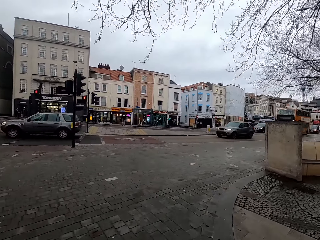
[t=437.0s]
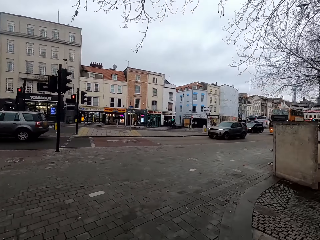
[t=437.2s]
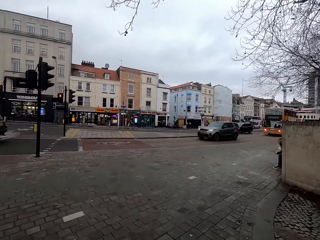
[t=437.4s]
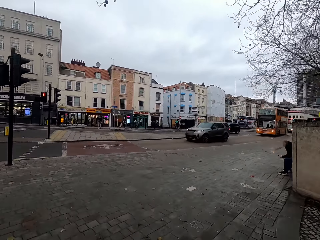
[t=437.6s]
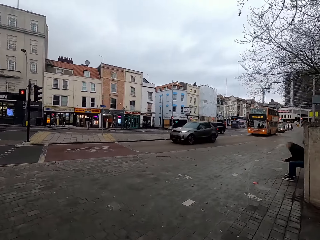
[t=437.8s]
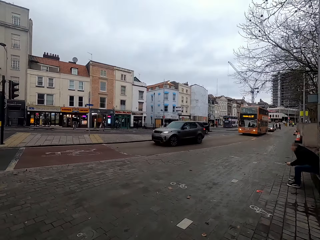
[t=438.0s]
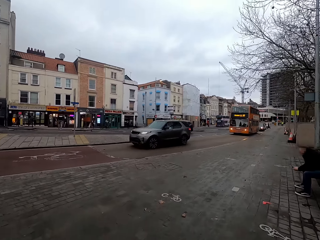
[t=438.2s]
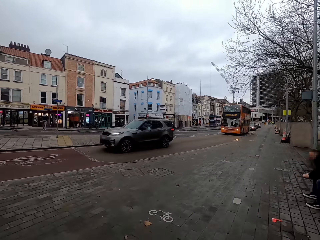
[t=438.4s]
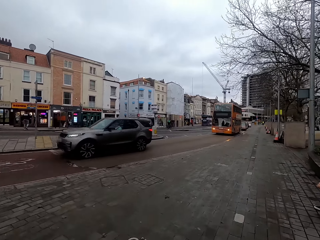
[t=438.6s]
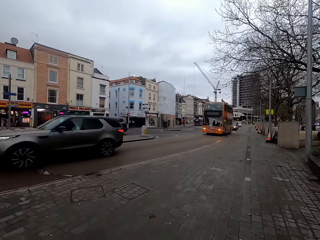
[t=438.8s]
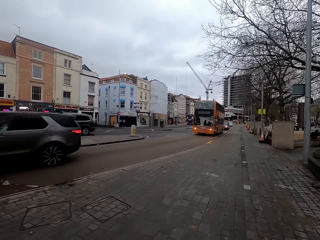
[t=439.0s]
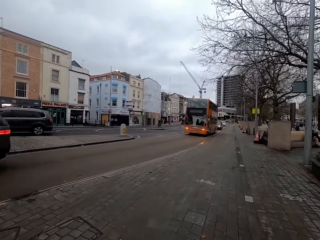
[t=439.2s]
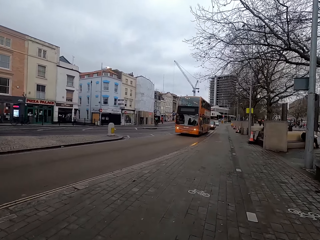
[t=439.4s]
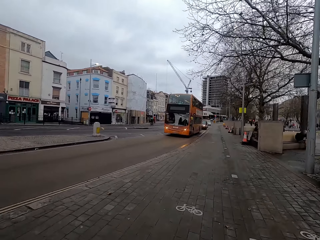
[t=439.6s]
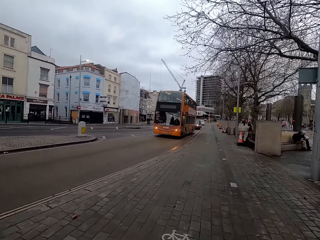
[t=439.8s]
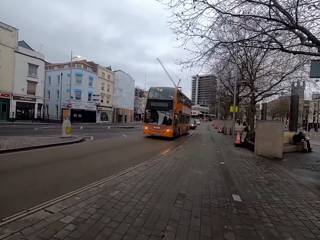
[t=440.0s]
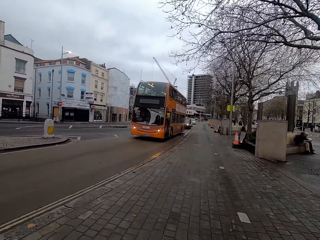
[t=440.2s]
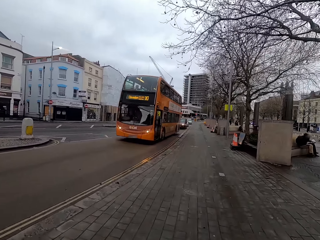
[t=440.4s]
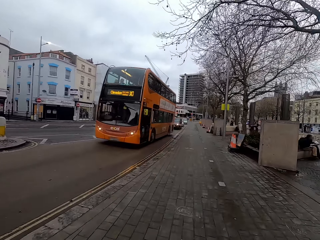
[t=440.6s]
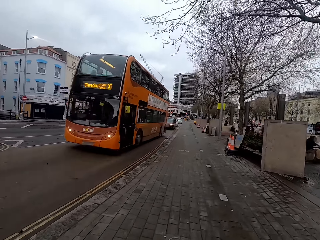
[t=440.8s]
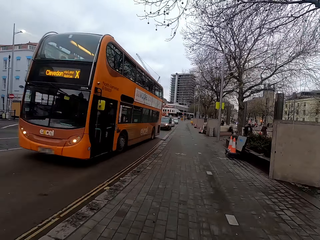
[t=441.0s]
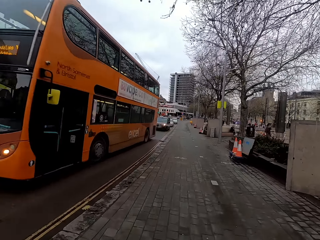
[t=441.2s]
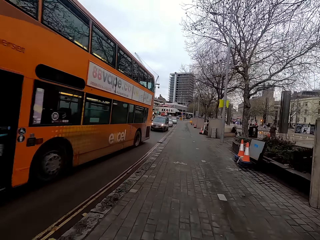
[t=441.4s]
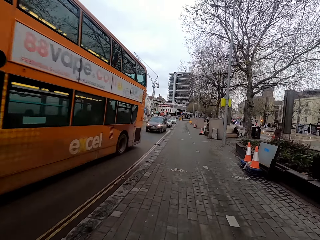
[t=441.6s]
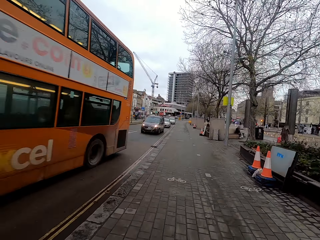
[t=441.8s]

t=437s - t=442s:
The camera wearer joins the main road footpath.

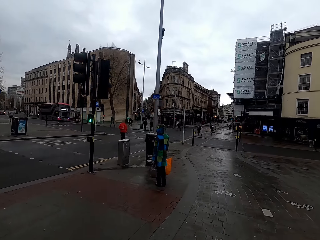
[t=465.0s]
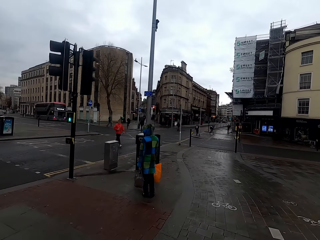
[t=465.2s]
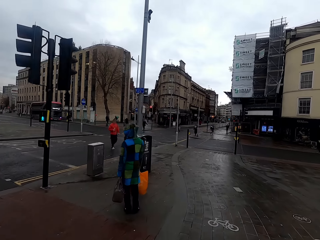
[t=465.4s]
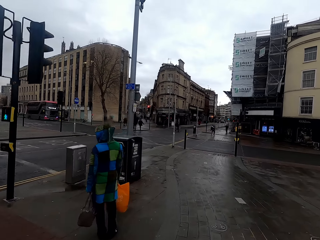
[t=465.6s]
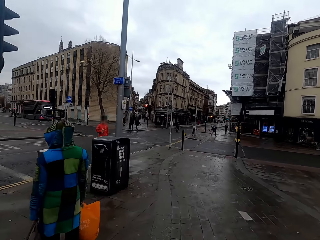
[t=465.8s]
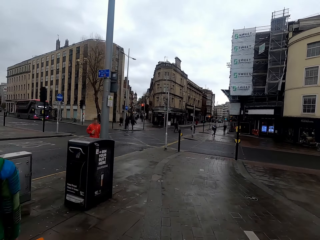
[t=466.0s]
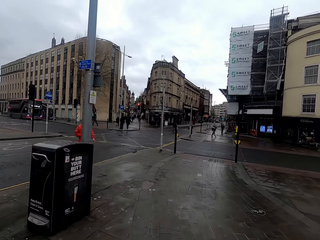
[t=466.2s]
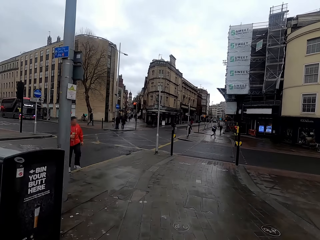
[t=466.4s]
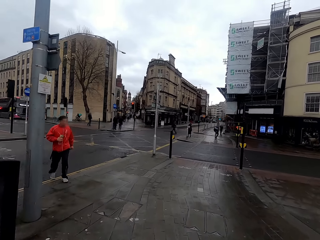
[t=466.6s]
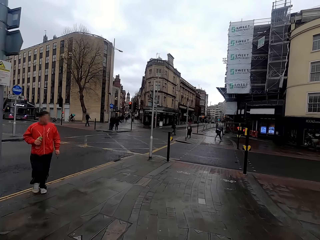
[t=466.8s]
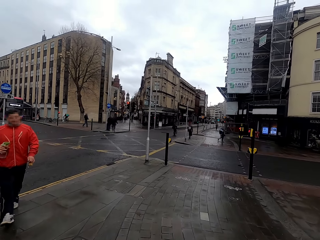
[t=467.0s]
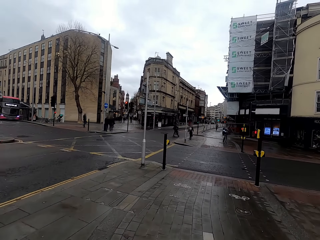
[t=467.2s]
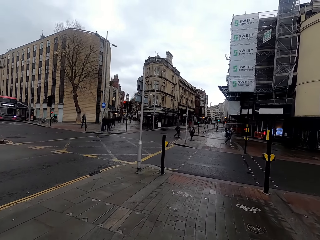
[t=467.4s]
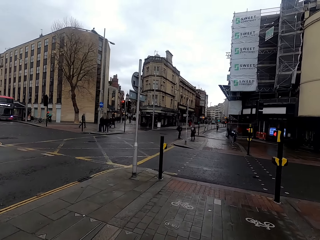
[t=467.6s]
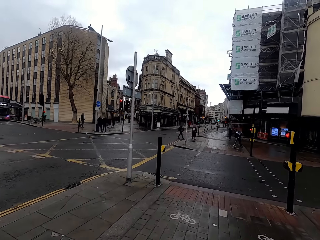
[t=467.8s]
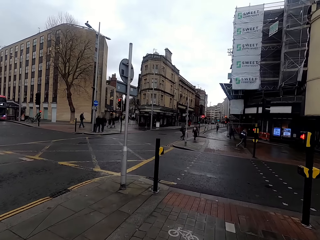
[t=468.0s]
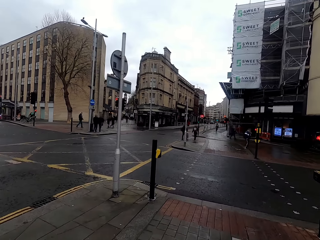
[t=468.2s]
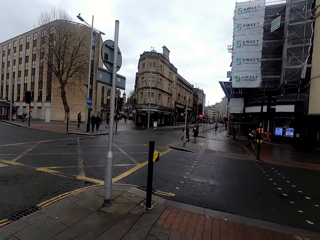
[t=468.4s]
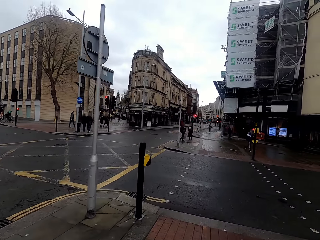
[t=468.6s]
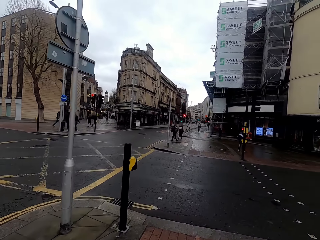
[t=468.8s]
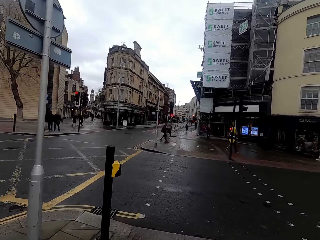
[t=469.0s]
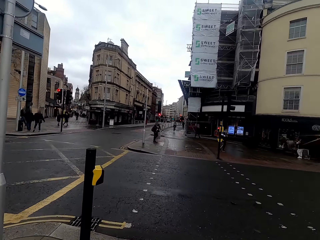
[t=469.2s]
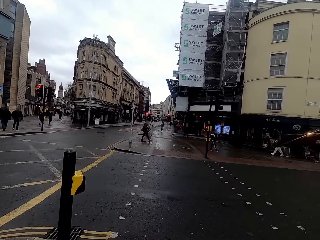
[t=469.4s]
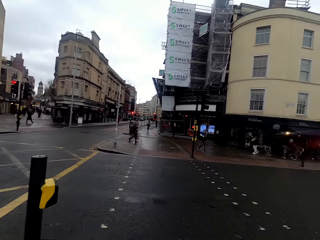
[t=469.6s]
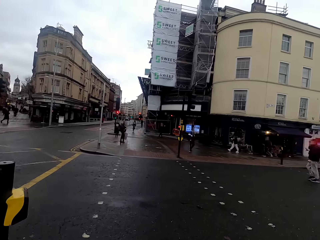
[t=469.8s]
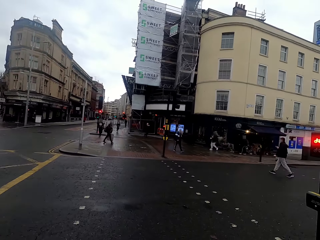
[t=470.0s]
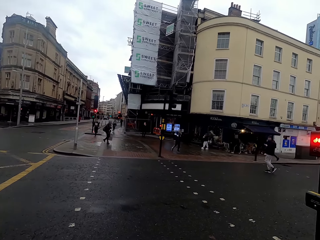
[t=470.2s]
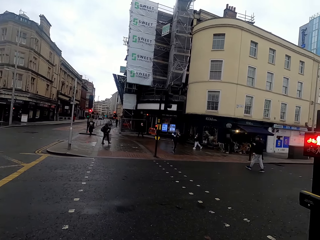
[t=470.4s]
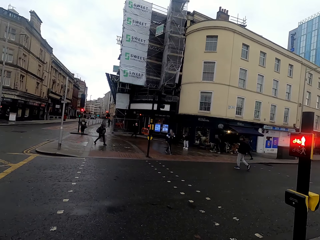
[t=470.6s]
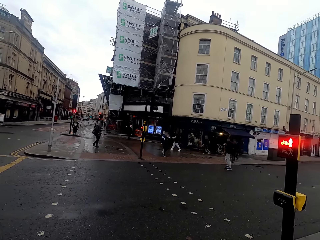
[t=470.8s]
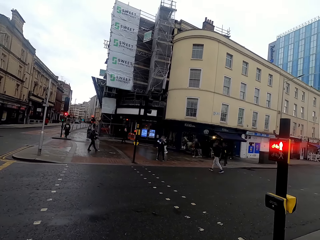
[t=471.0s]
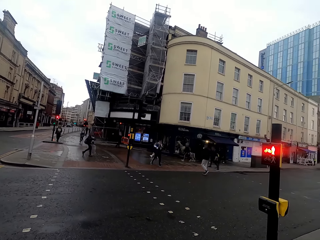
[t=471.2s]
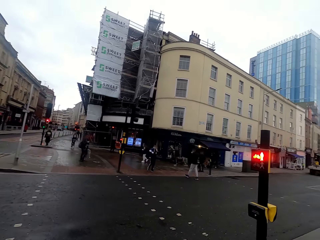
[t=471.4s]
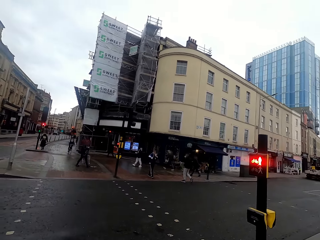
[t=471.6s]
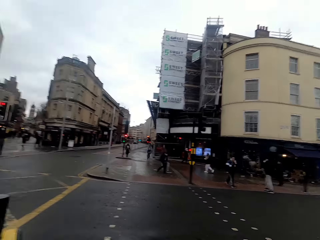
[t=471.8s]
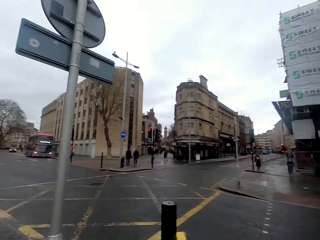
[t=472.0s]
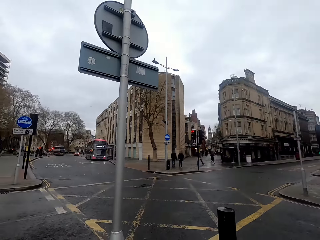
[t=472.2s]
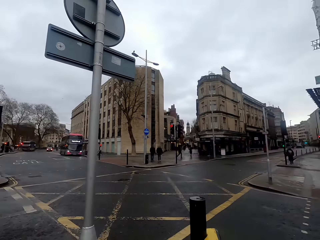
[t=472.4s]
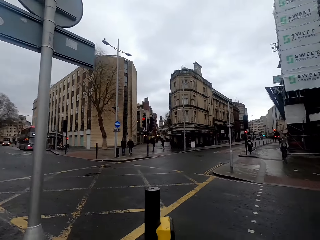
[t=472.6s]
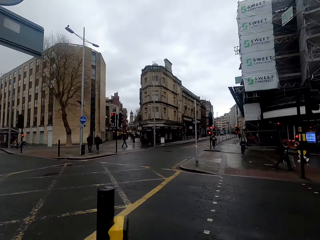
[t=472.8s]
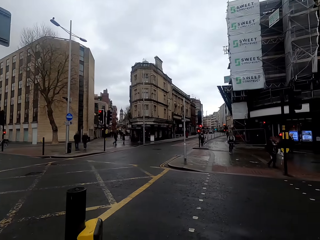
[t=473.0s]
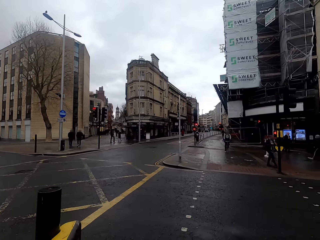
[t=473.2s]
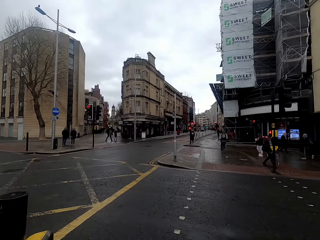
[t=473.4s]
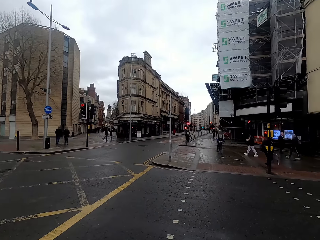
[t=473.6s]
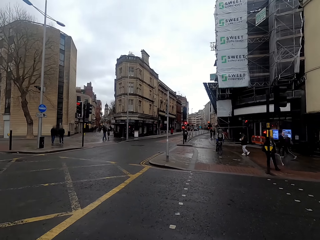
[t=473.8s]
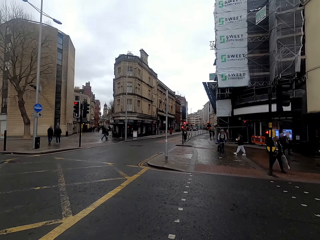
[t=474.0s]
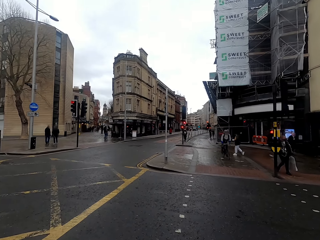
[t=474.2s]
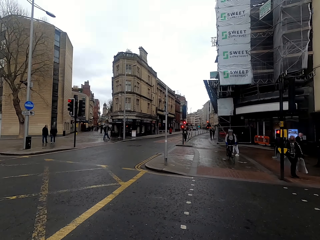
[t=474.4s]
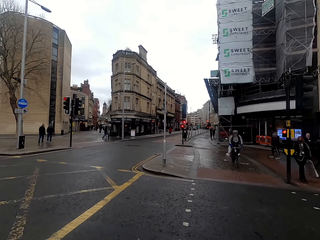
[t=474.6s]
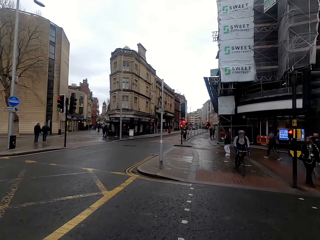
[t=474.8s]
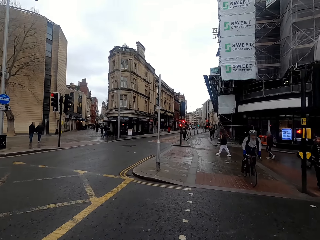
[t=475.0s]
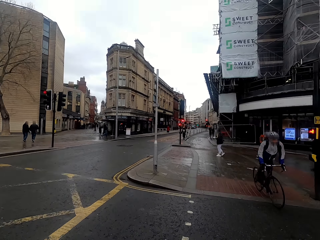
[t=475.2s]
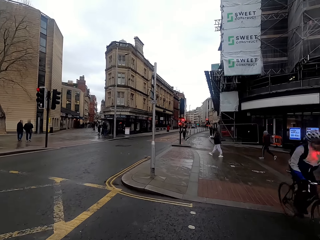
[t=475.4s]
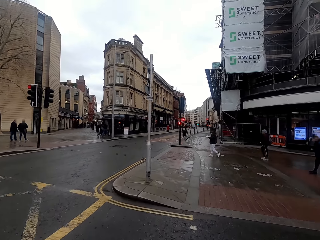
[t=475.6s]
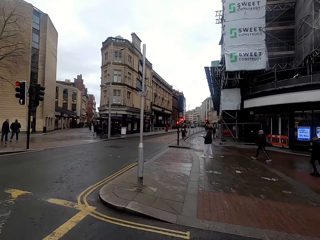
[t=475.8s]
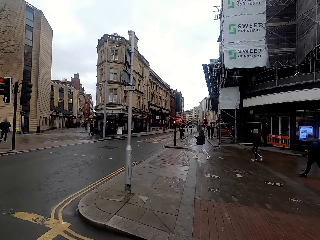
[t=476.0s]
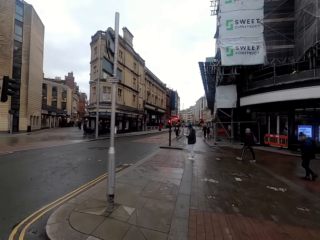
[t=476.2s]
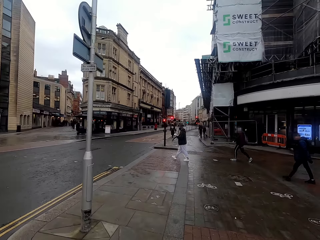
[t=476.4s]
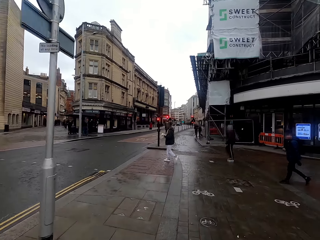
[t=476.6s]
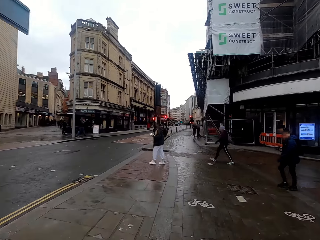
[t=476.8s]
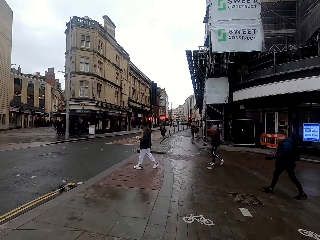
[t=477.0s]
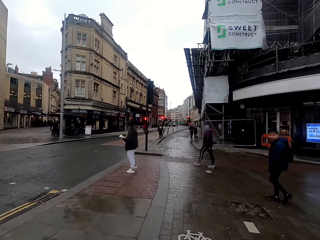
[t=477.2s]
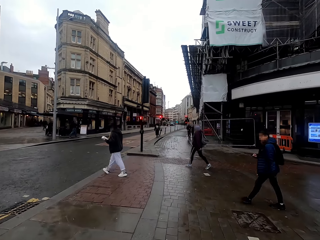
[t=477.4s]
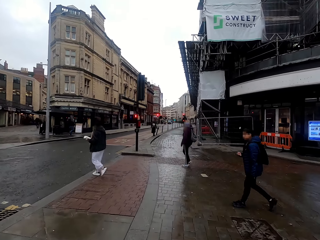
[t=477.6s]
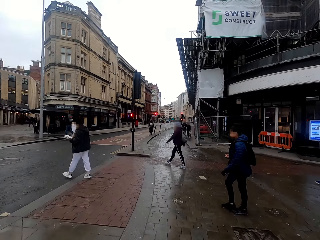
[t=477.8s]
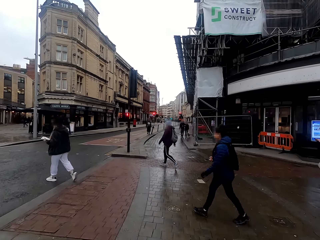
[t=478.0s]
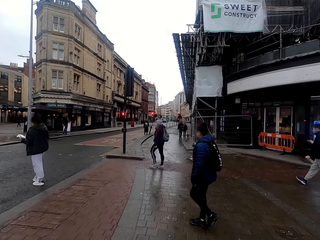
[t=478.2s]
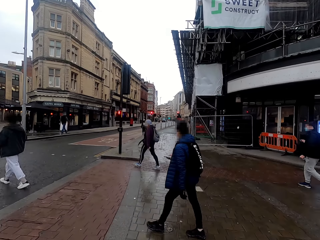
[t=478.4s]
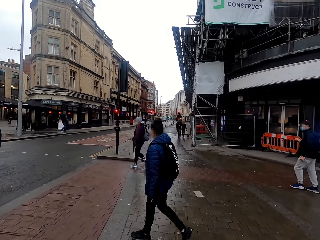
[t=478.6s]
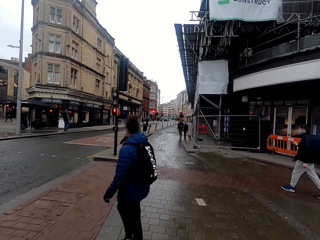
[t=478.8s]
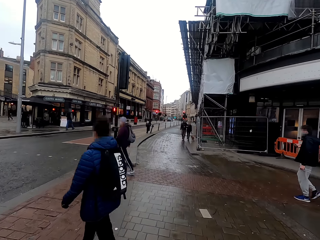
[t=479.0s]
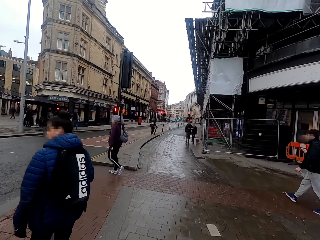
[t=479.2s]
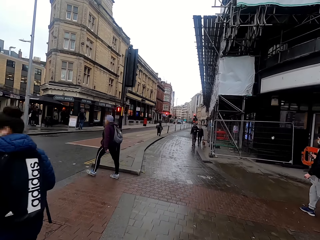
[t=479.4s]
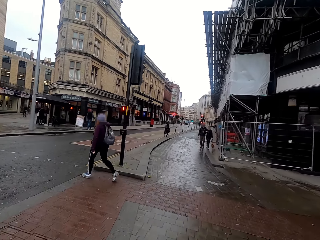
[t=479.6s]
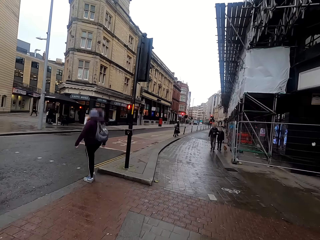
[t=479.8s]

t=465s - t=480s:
The camera wearer cycles past a man along the road. He slows down when approaching a traffic signal, pauses at a junction, and looks to his right and left for traffic. He crosses the road to the other side of the footpath. He cycles along the road.

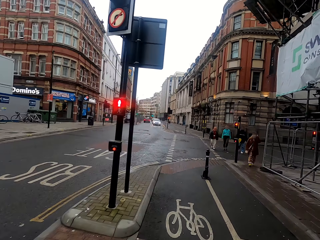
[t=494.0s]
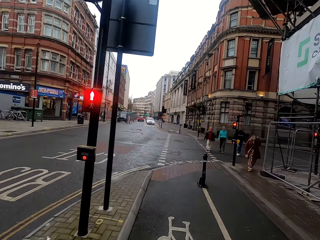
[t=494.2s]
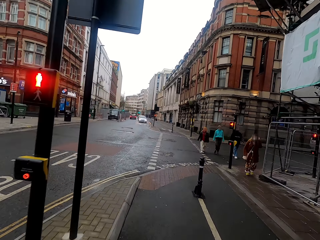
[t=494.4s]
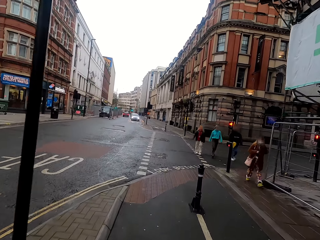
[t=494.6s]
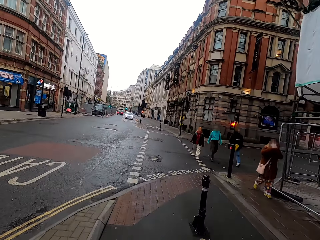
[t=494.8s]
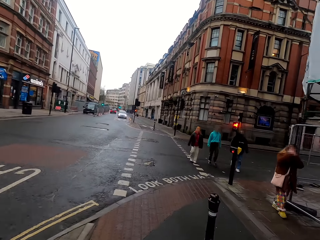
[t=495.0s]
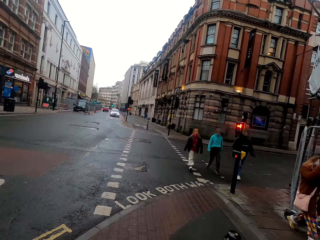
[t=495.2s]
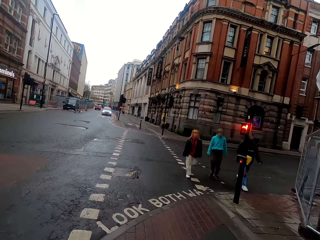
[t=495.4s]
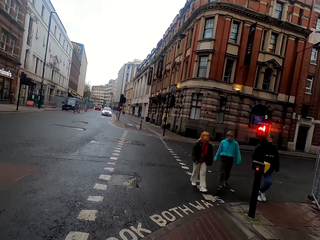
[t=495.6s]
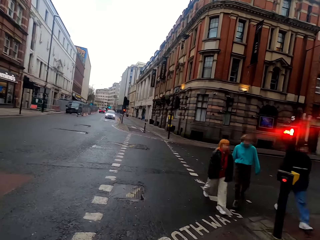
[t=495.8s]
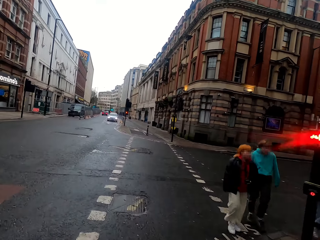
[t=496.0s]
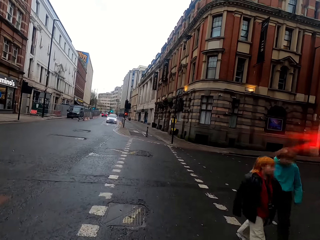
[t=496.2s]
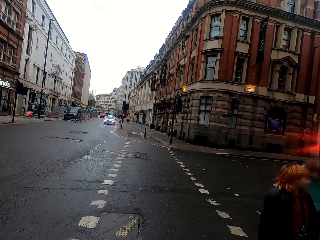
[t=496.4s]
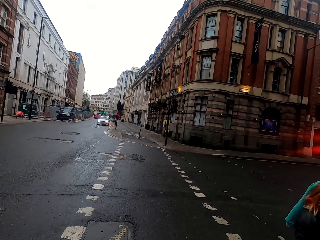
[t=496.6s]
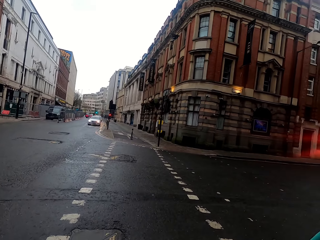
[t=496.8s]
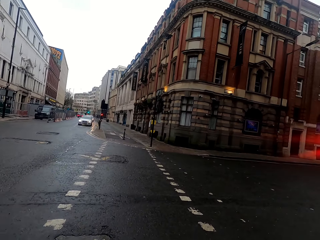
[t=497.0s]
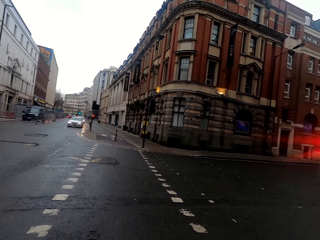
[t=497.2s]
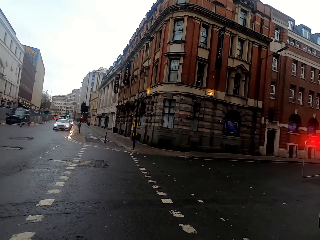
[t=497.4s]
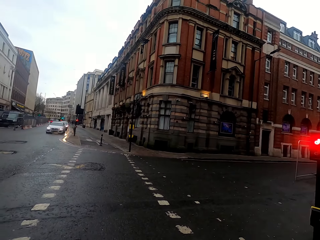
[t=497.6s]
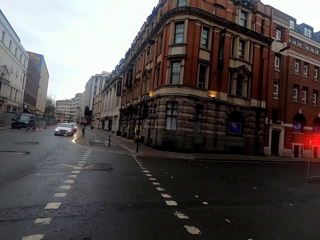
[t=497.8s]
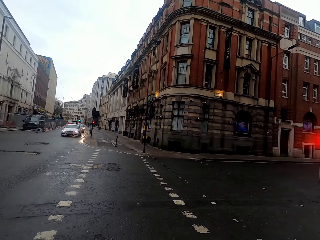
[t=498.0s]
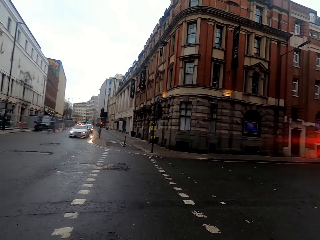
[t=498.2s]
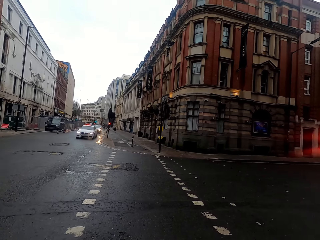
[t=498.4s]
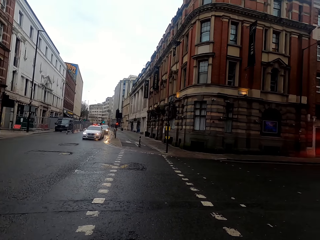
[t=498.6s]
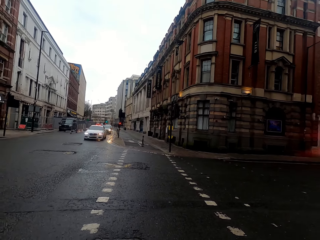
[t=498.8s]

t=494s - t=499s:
The camera wearer slows down when approaching a traffic signal. They check on both sides of the road. They pause at a junction.
